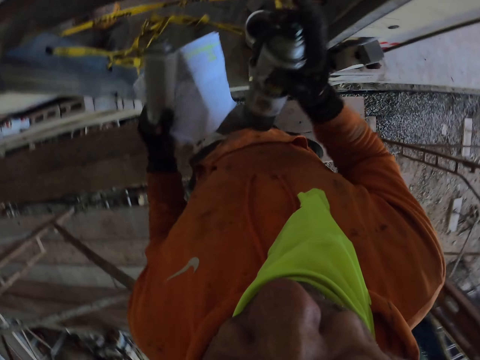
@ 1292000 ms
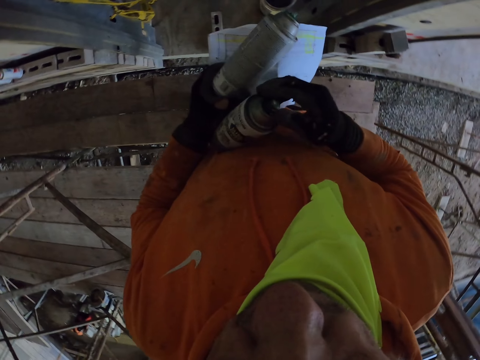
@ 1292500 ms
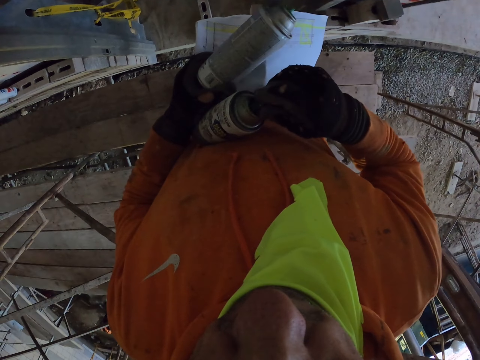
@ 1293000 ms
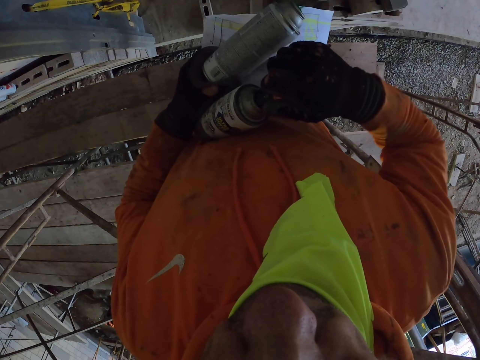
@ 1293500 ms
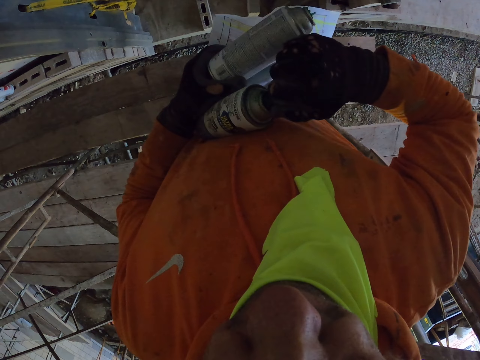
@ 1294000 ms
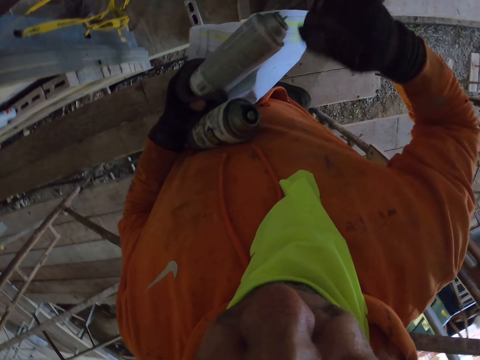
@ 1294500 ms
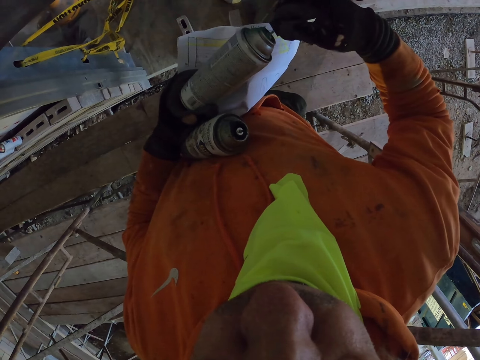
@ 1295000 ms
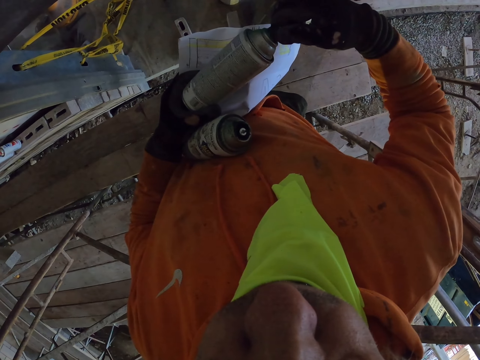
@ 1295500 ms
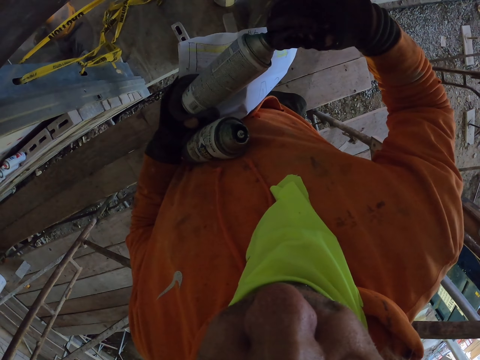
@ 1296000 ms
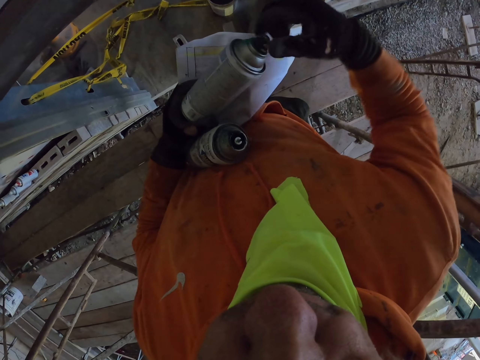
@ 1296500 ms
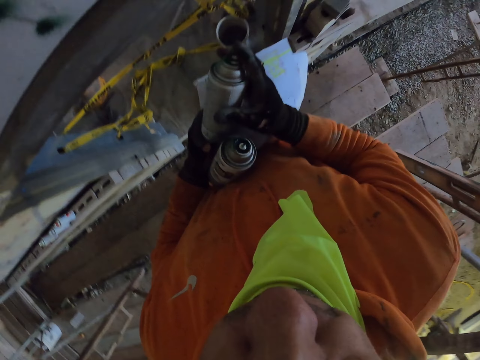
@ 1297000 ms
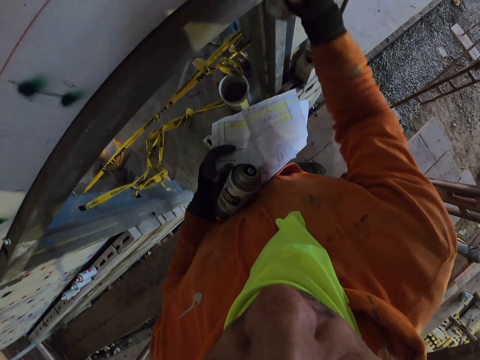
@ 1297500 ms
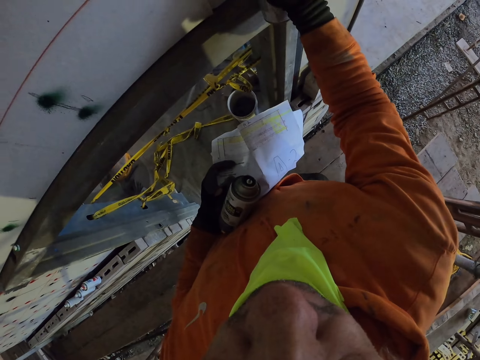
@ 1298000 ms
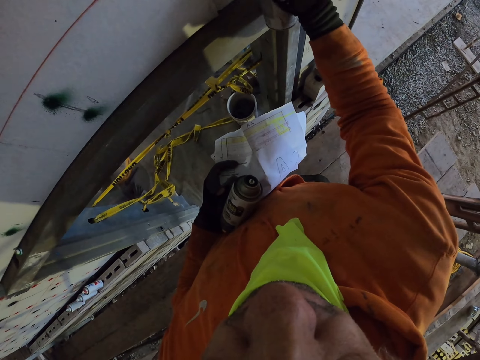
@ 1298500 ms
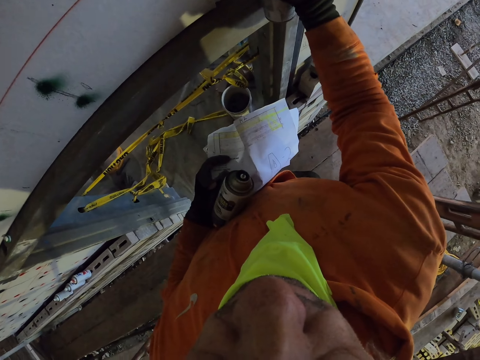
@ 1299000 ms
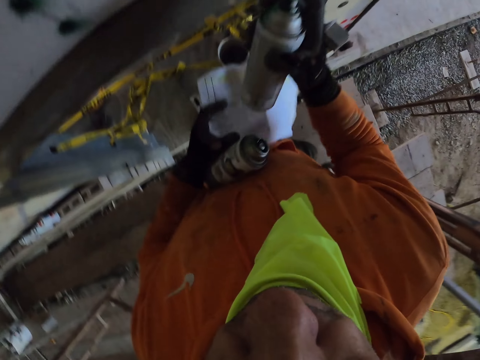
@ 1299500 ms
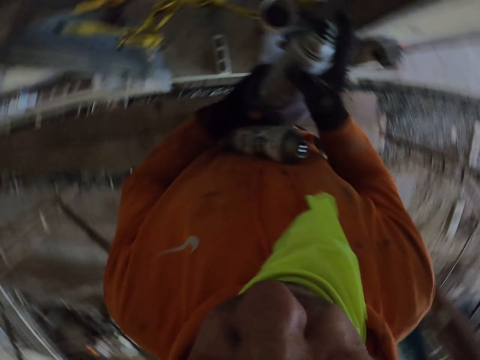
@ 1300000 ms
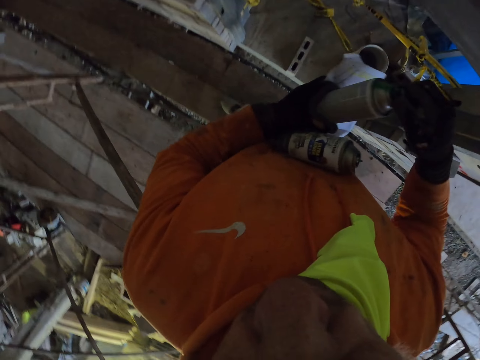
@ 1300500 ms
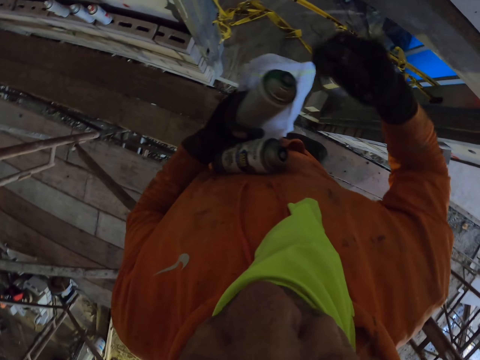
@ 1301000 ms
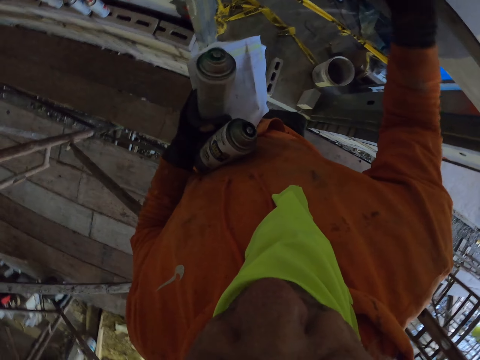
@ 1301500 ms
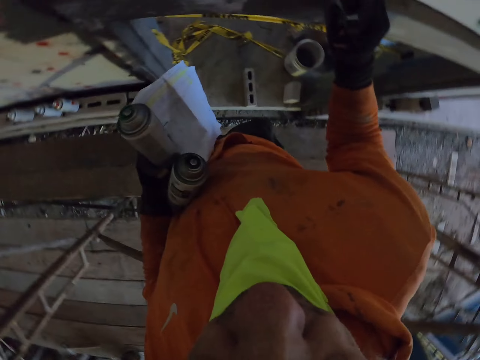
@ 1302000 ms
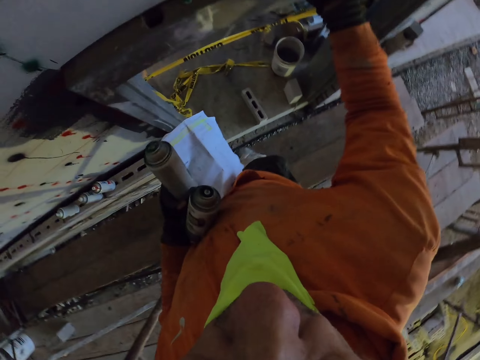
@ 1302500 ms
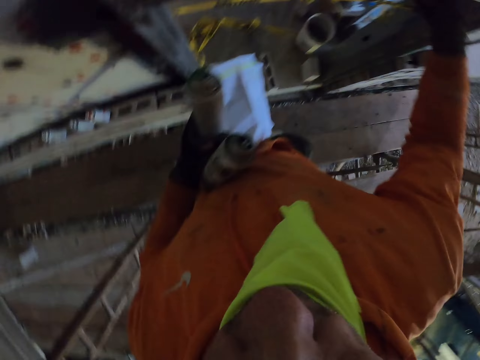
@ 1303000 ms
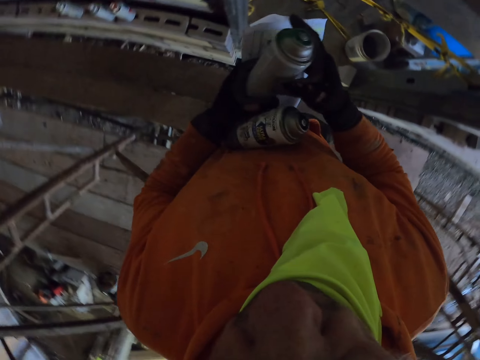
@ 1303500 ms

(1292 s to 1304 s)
The camera wearer opens the tip of the spray. They remove something from the spray. They put something on the spray. They close the tip of the spray. They spray the wall. They walk around the room. They open the tip of the spray.

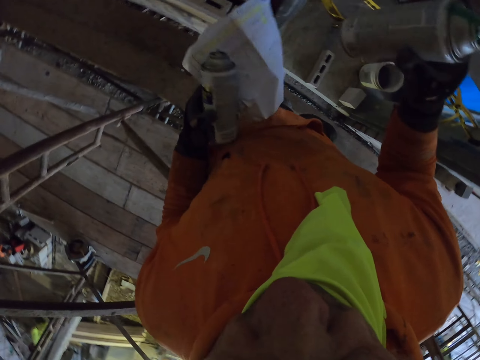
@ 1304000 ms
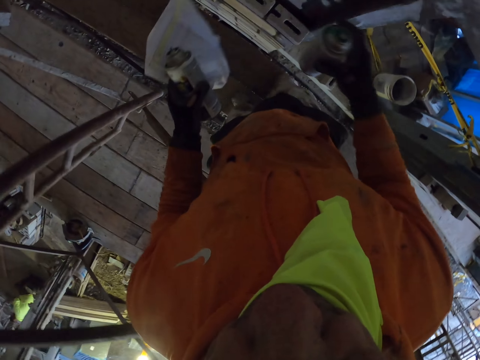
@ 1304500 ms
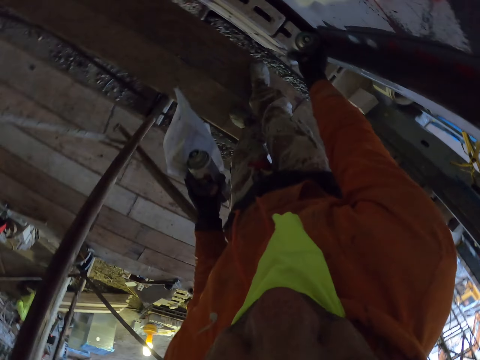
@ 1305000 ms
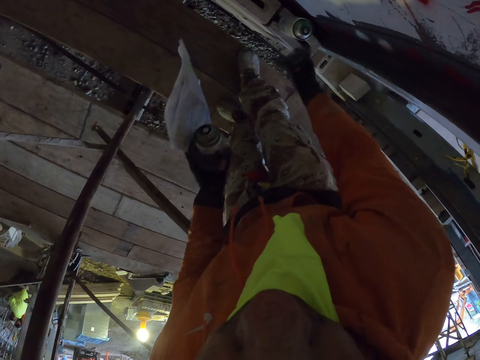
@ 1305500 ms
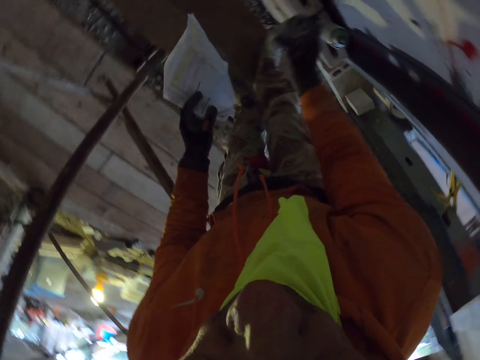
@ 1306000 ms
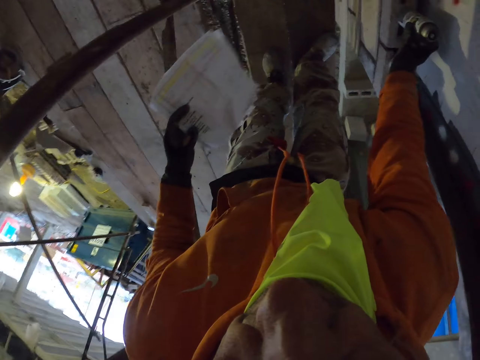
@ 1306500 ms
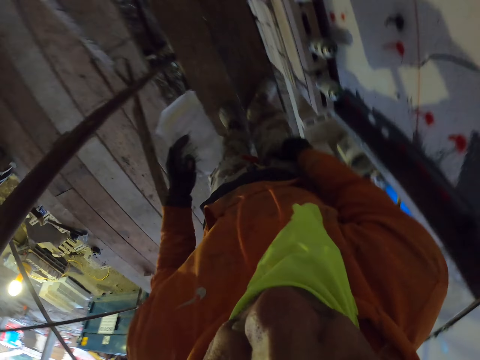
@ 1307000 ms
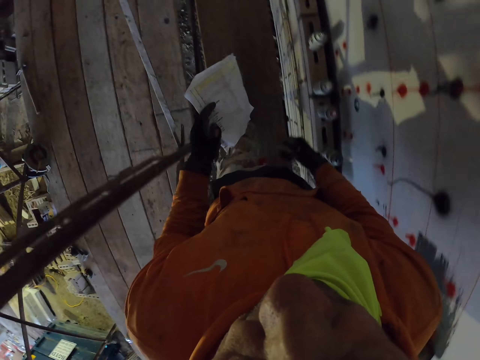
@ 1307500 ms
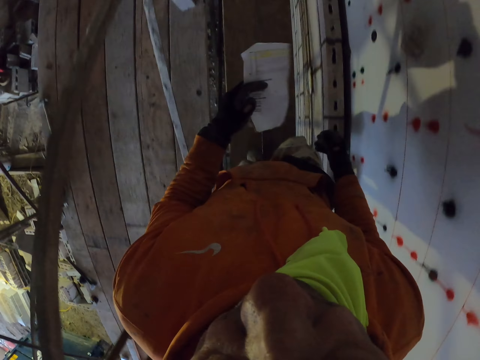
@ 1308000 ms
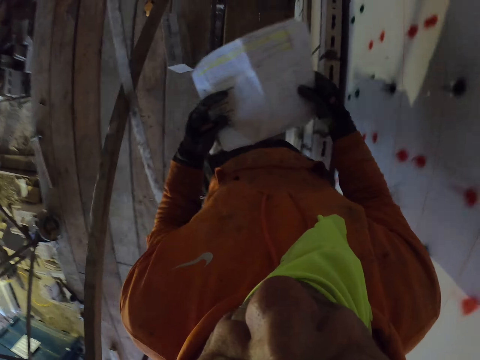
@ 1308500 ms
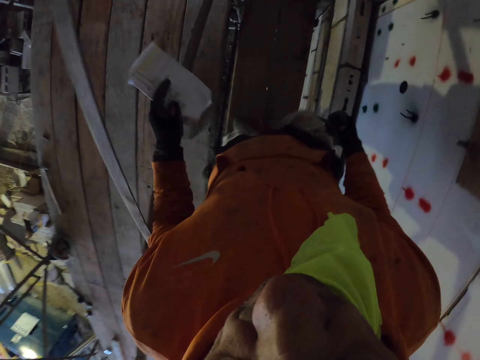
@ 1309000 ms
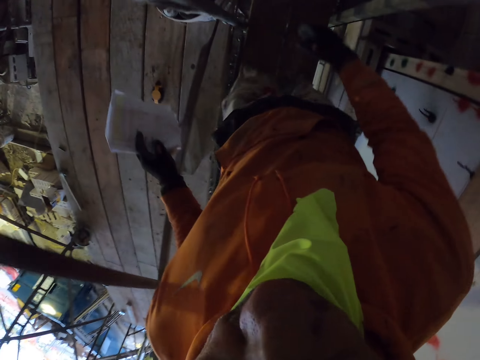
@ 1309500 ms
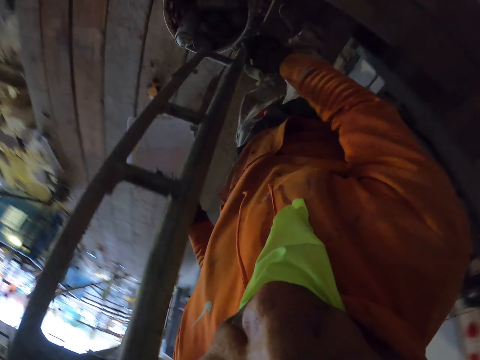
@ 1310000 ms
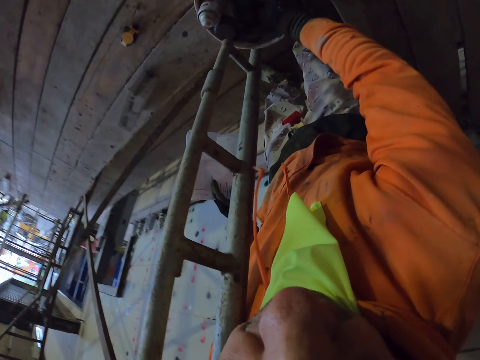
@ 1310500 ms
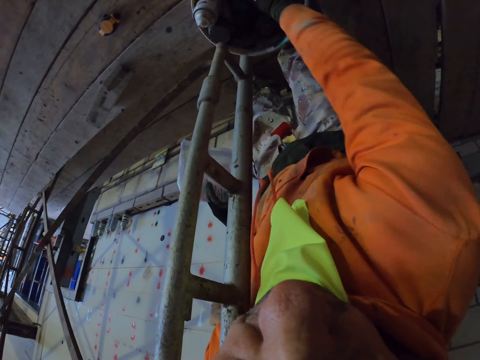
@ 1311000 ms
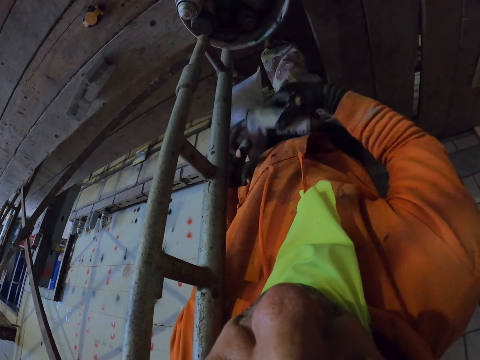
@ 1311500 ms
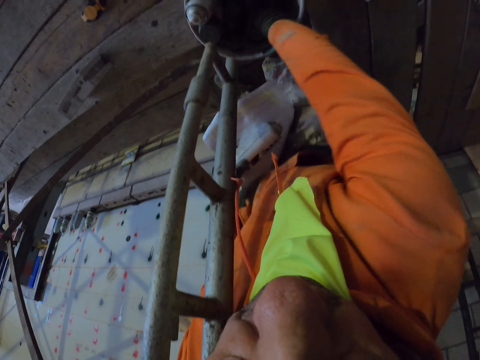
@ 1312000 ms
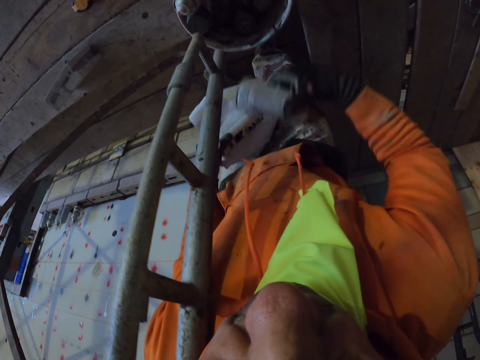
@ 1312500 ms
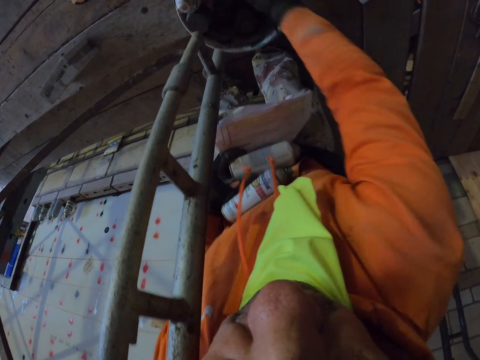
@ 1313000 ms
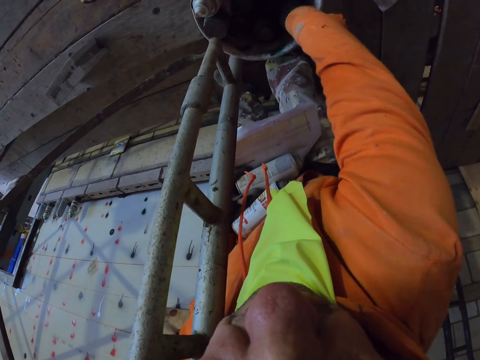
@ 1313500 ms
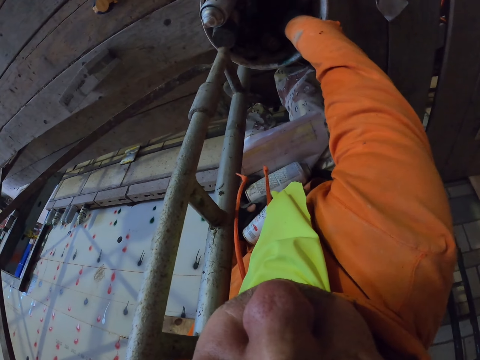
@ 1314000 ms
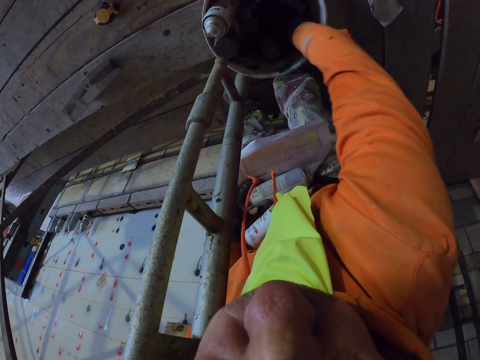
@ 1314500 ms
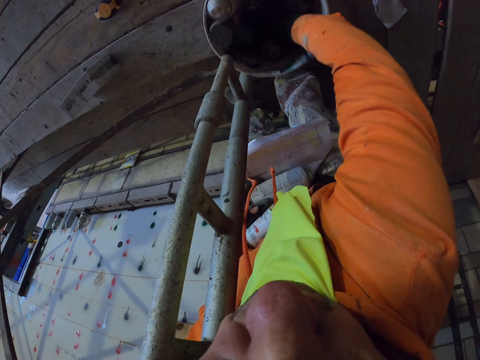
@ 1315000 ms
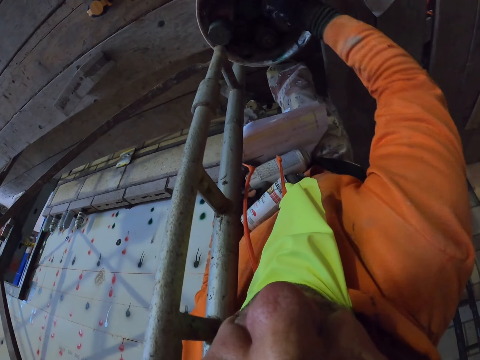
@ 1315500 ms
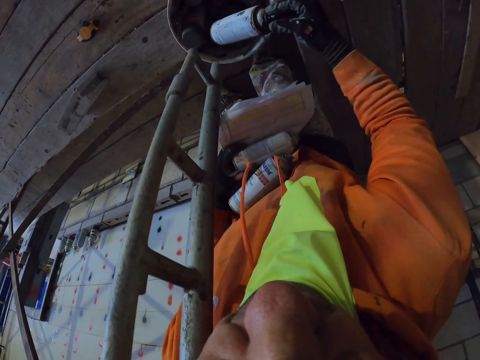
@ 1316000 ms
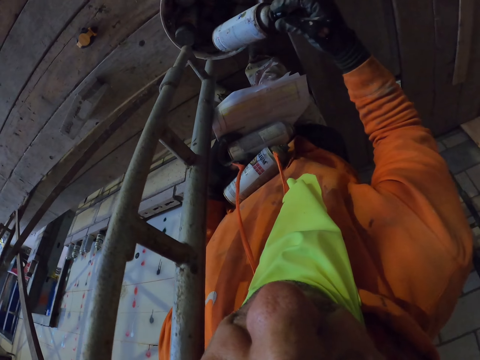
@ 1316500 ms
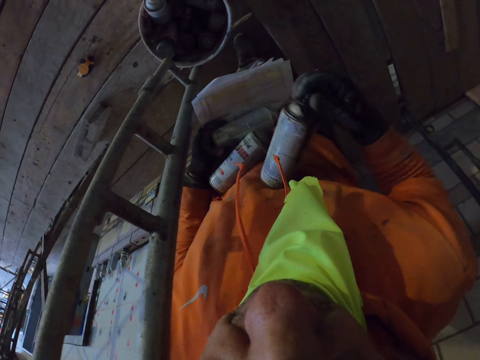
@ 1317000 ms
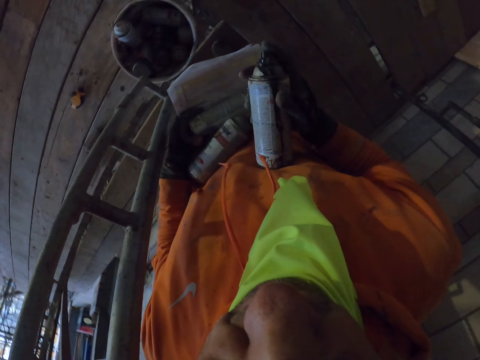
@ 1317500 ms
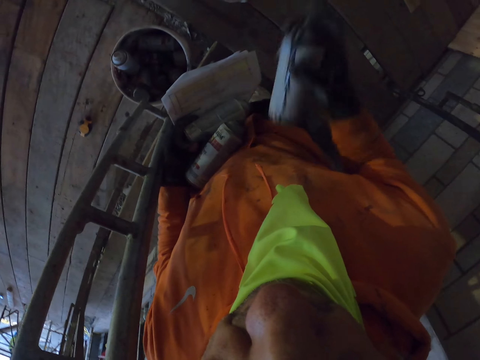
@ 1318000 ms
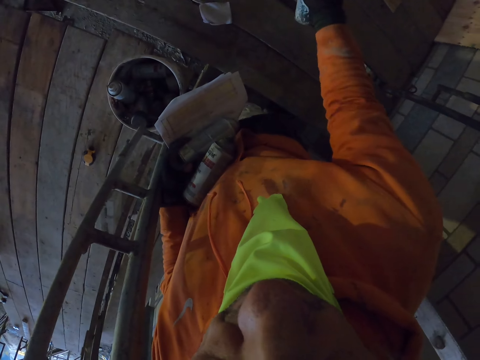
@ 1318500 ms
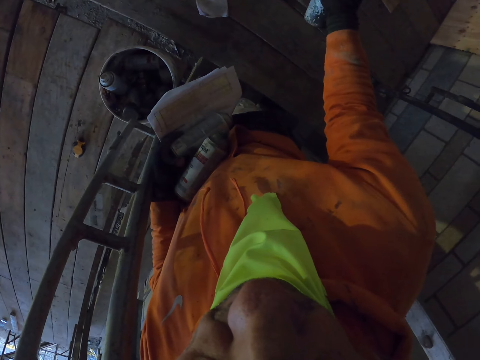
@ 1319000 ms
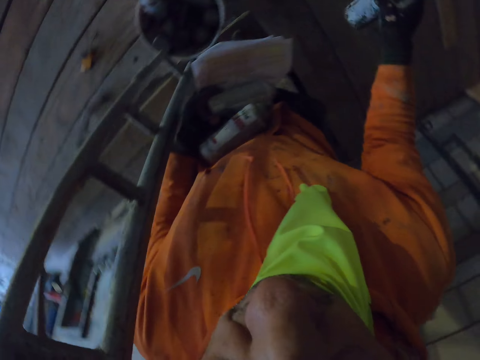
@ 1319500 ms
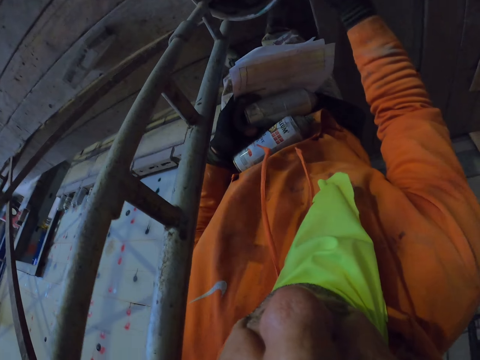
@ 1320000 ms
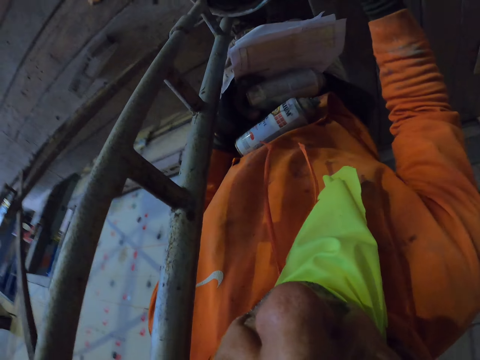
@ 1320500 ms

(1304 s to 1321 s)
The camera wearer puts the spray on the concrete. They put the spray on the concrete again. They walk around the room. They bend. They pick up a spray repeatedly. They spray on the scaffolding stand.
